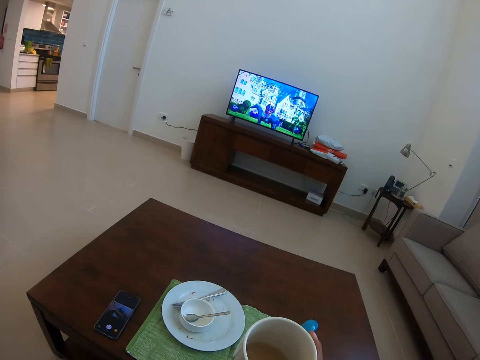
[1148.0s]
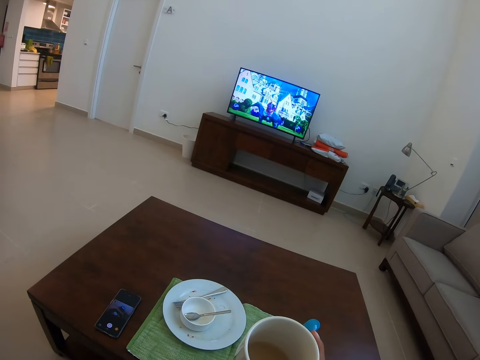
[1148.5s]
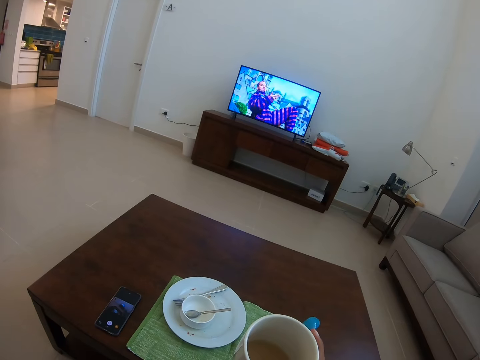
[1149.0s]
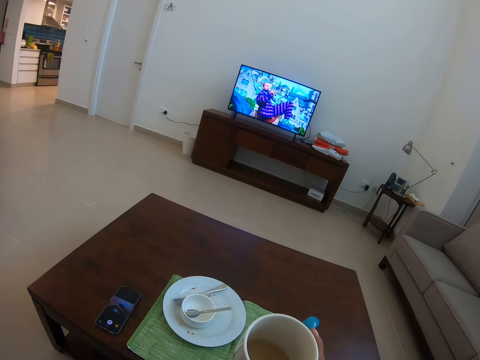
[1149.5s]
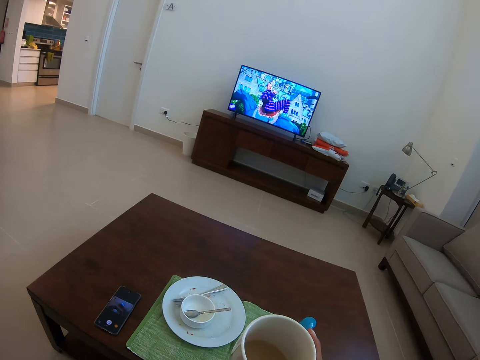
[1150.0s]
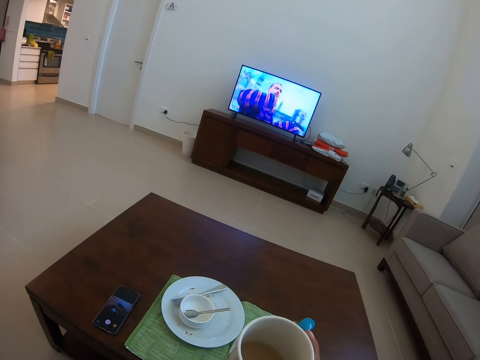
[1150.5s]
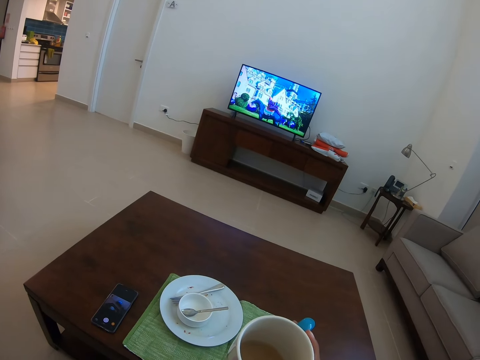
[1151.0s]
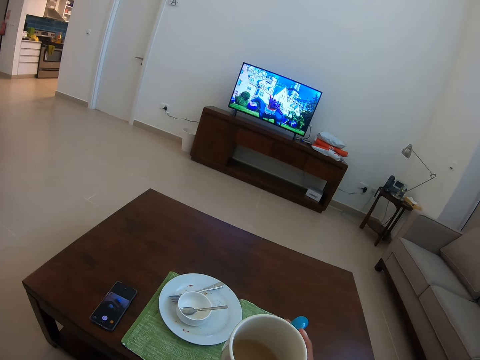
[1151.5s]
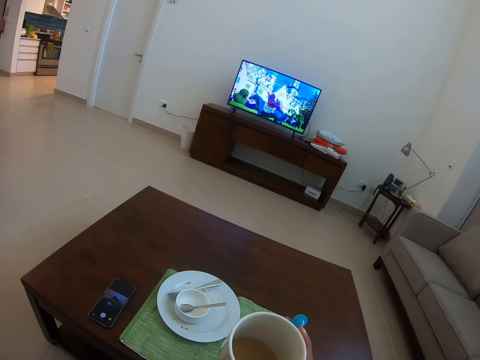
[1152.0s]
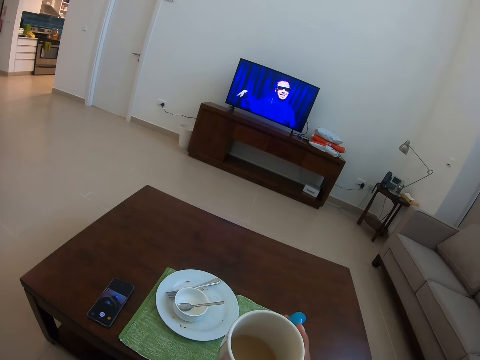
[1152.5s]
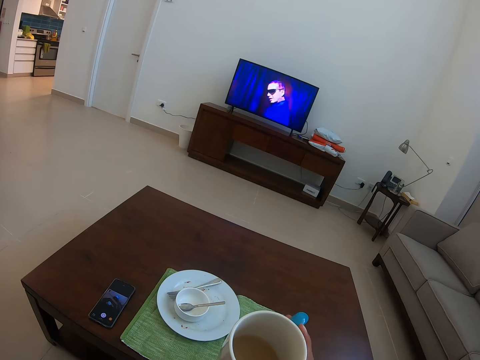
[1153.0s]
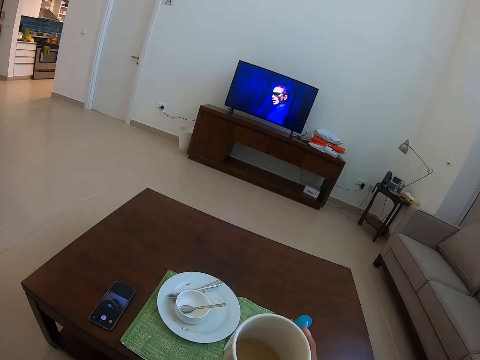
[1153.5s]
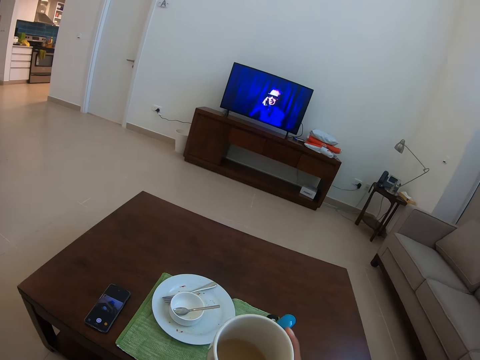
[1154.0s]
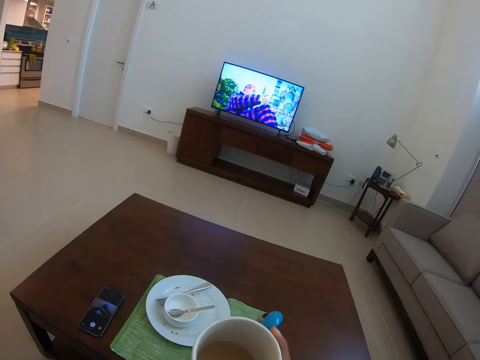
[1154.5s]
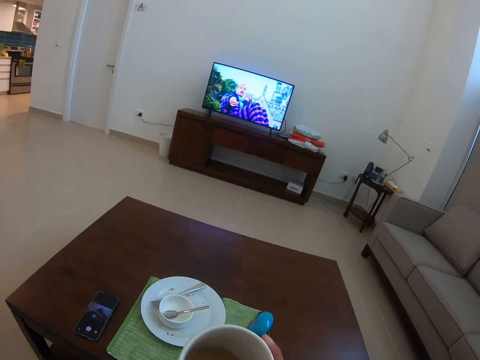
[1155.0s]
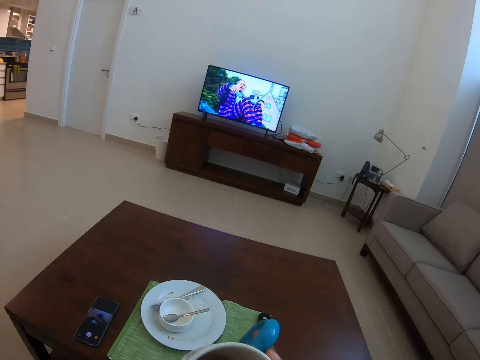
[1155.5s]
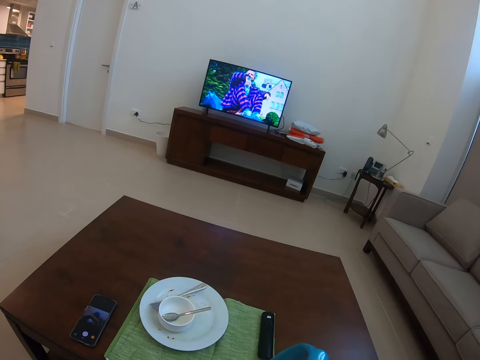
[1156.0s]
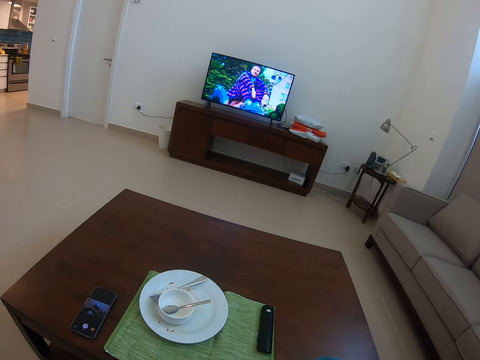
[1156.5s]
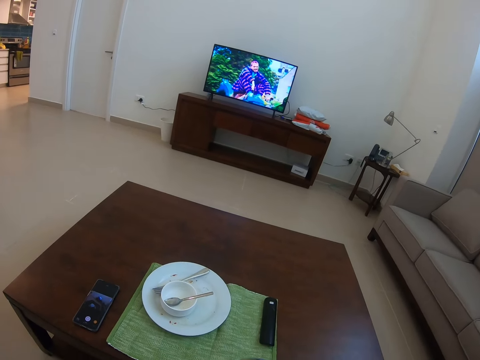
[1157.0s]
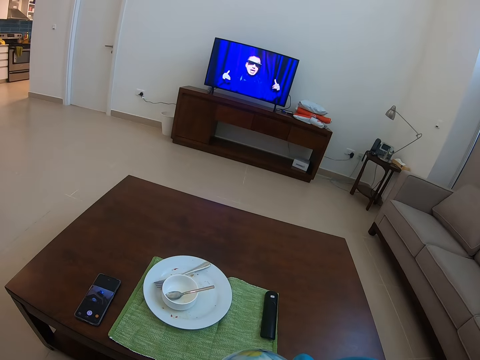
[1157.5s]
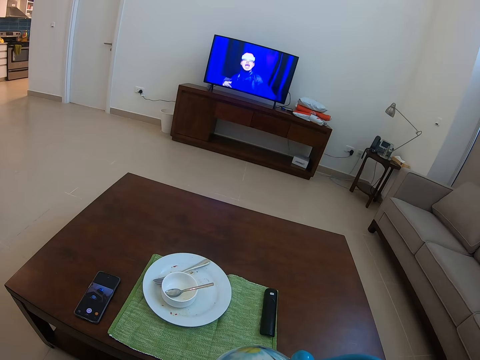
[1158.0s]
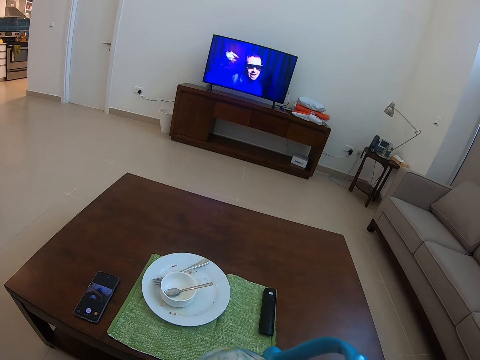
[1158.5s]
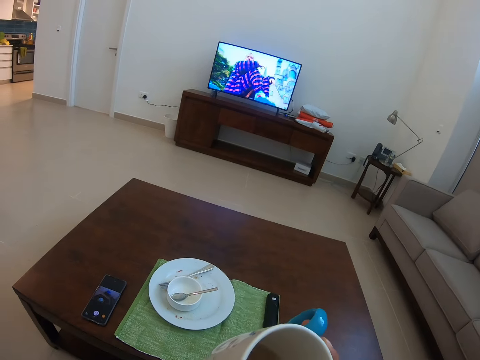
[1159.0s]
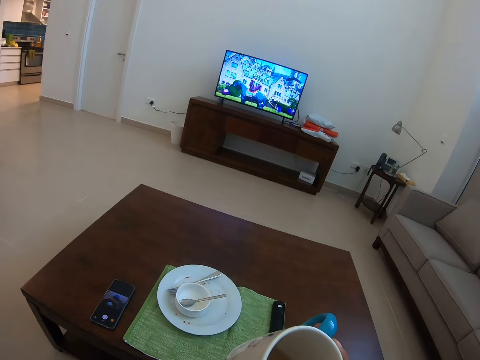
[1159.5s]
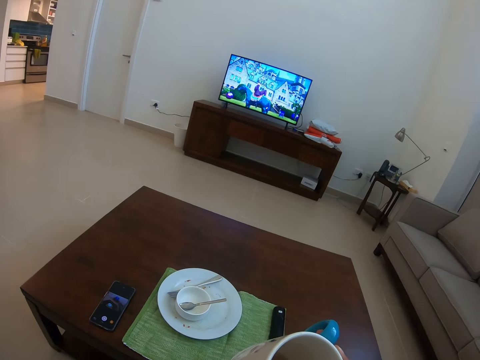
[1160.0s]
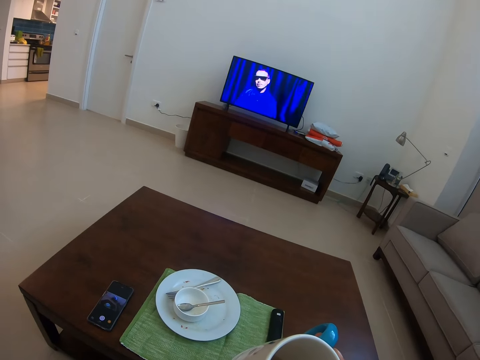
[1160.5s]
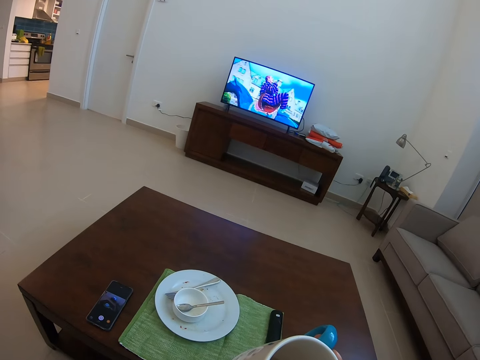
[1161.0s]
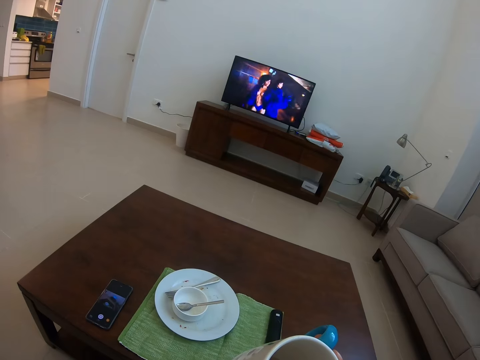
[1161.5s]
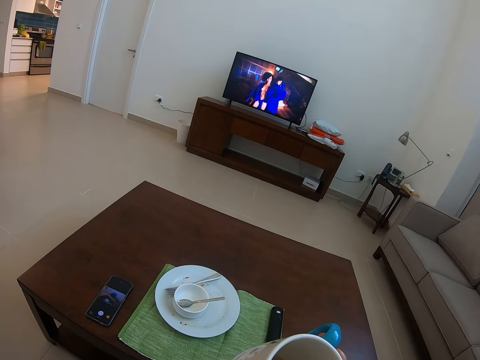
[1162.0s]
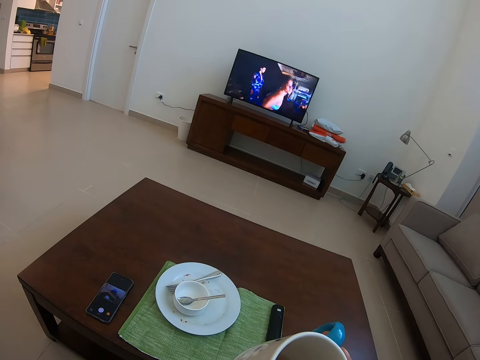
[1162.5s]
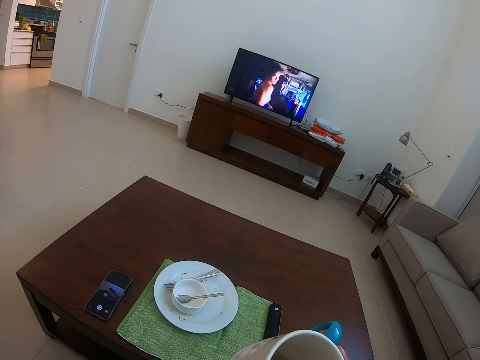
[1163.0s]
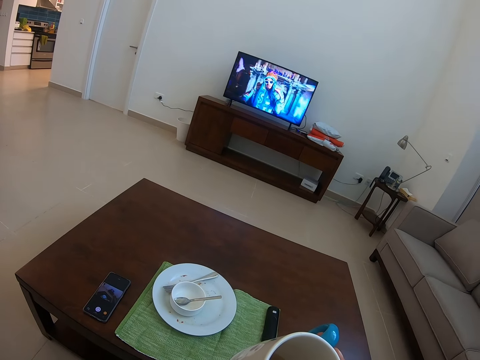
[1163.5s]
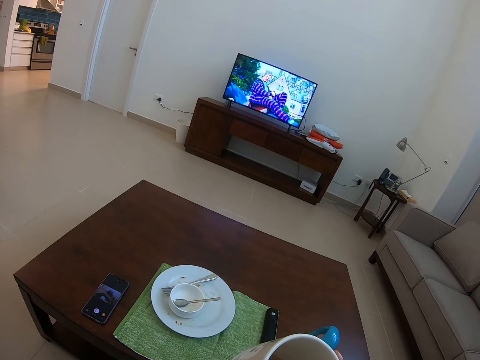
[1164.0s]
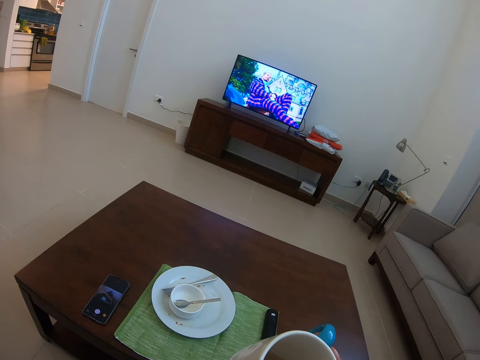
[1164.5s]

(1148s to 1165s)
The camera wearer sips tea. They hold a cup of tea.

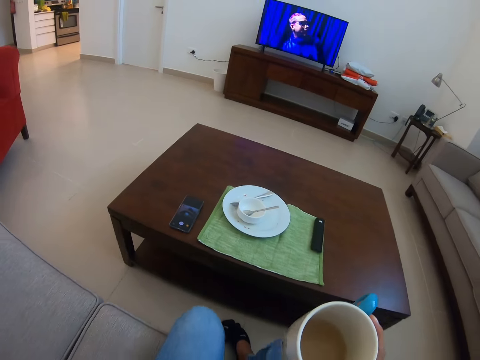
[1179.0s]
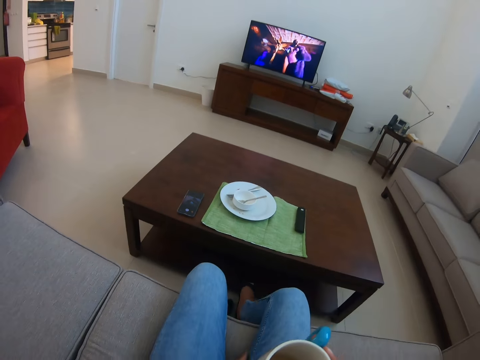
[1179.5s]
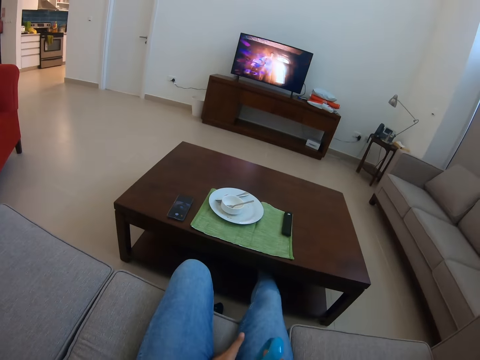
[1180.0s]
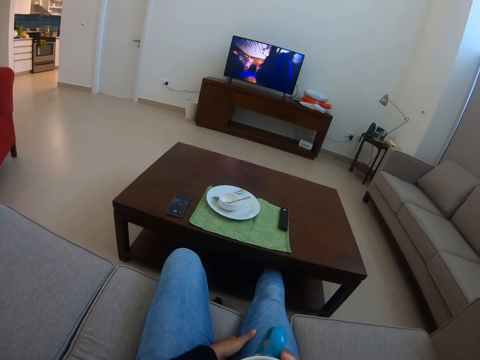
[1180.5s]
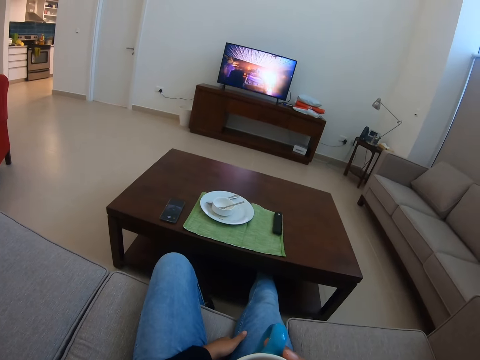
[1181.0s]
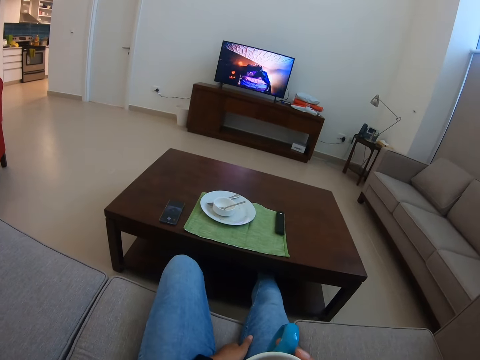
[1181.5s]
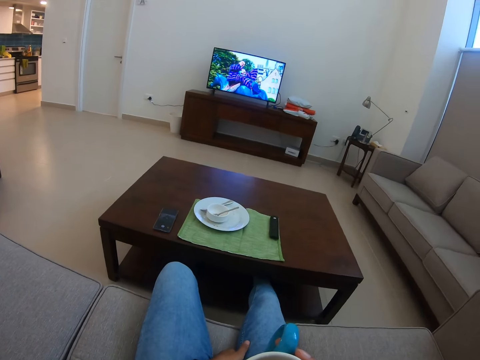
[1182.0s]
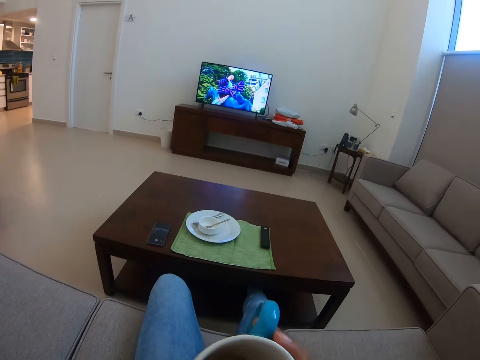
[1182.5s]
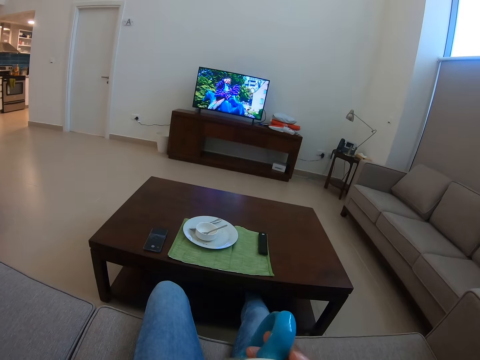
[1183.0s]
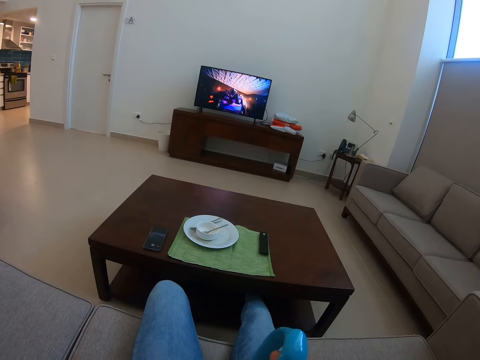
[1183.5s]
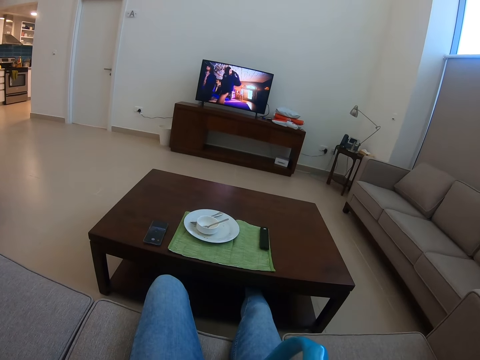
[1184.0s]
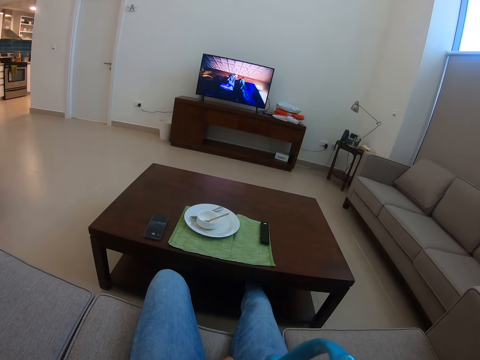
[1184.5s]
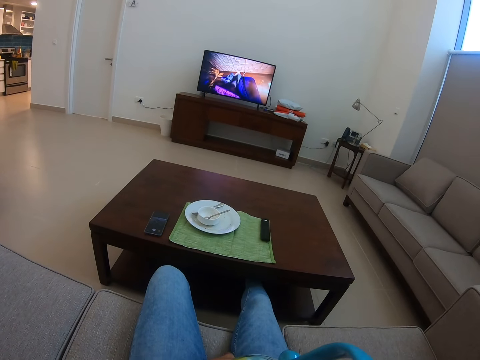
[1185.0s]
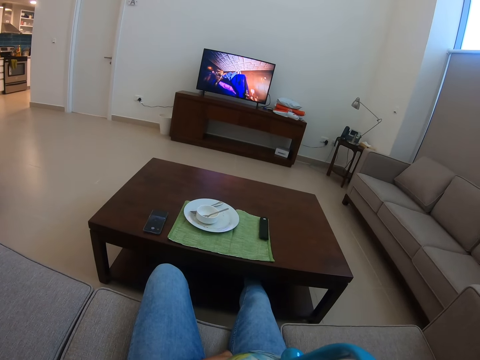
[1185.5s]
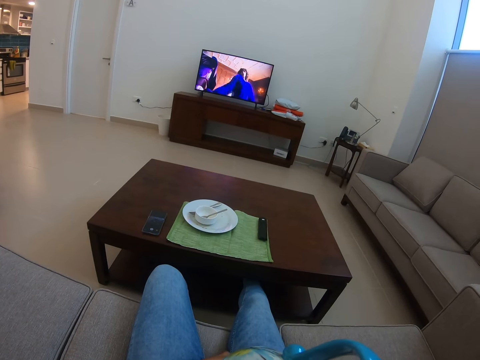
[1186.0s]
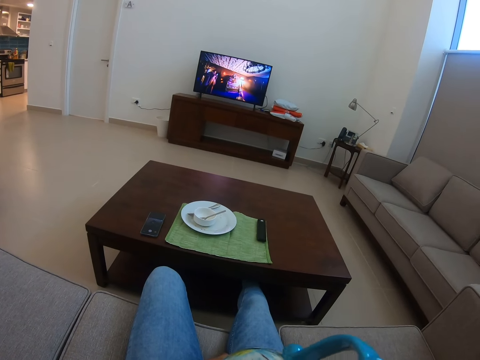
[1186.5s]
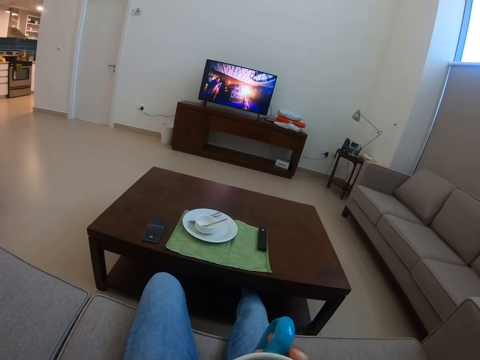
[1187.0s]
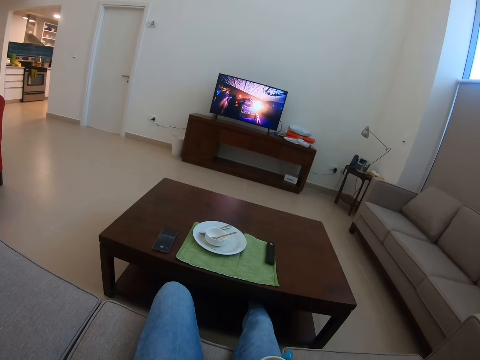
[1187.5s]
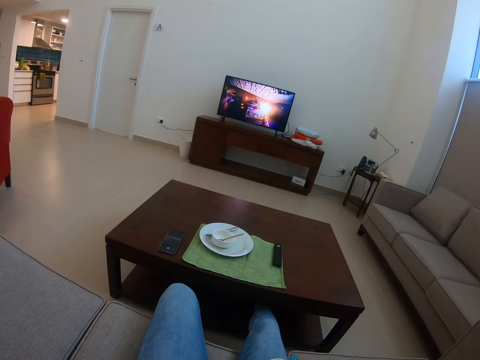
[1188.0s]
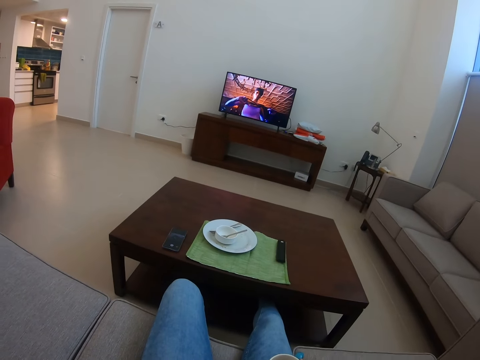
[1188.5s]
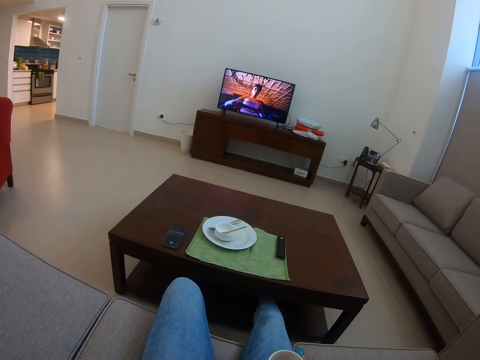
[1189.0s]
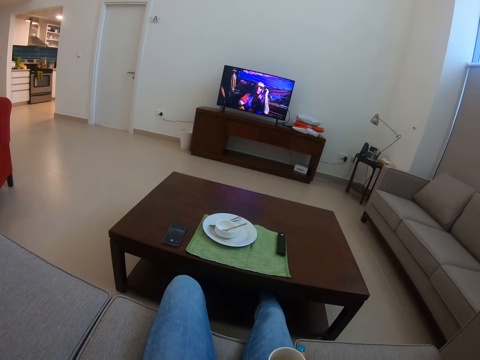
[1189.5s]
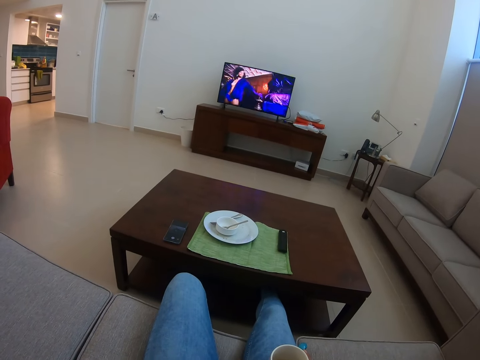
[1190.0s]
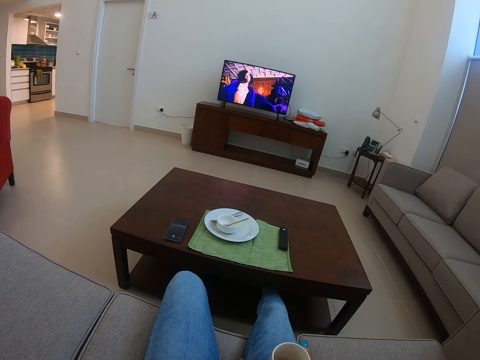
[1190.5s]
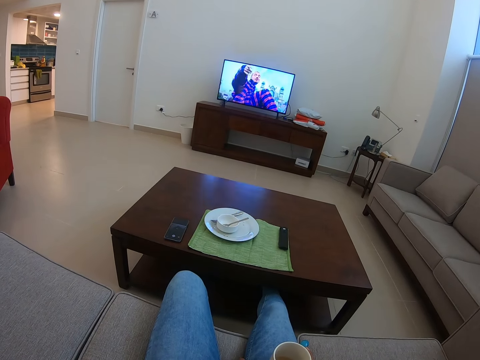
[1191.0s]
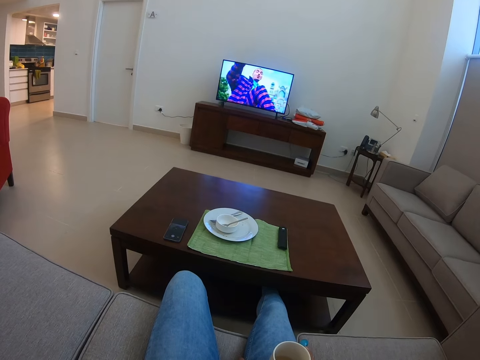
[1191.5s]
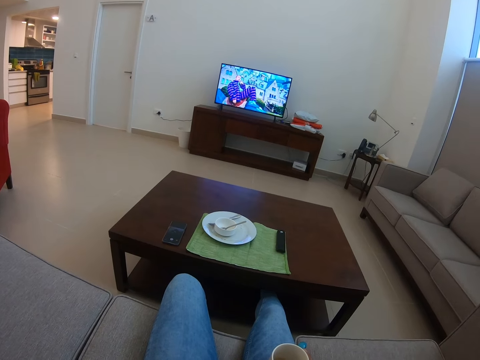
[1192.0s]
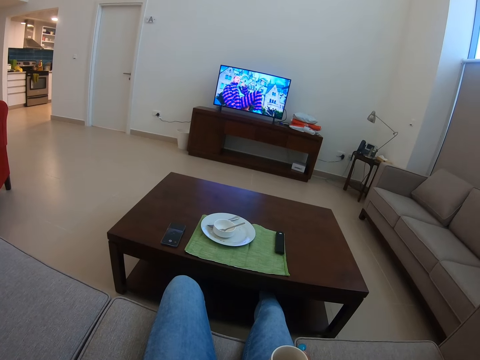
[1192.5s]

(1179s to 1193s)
The camera wearer drops the cup of tea on the lap. She holds the cup of tea on her lap. She removes the cup of tea from her lap. She drinks the tea. She holds the cup of tea on her lap.
